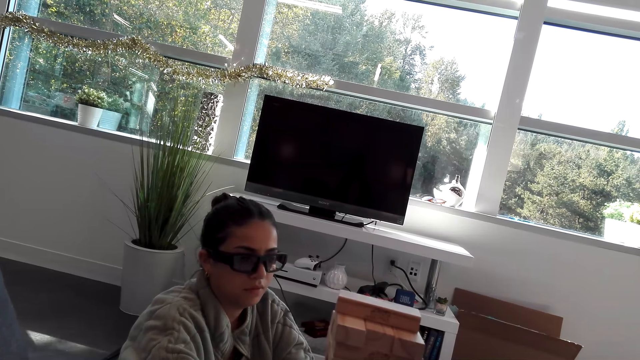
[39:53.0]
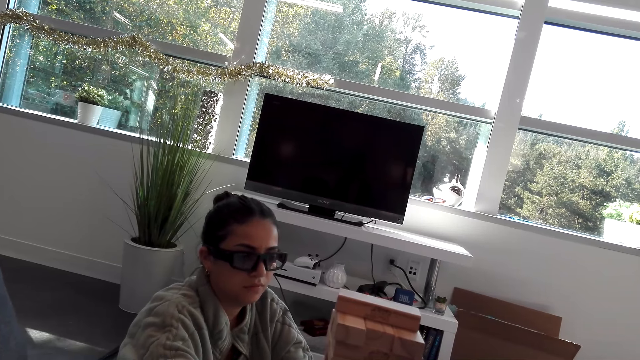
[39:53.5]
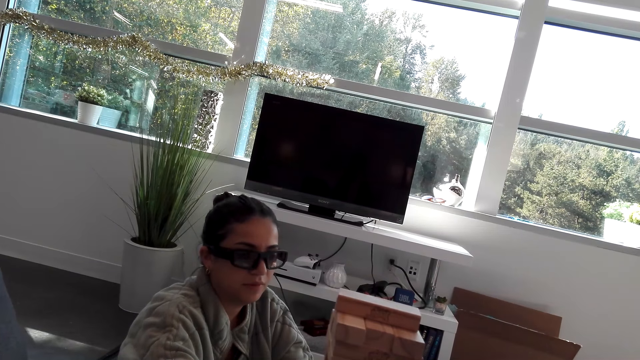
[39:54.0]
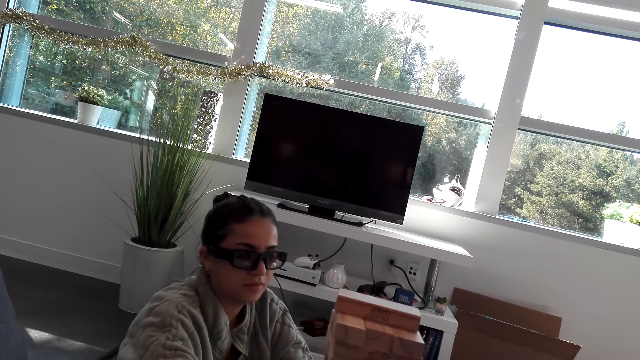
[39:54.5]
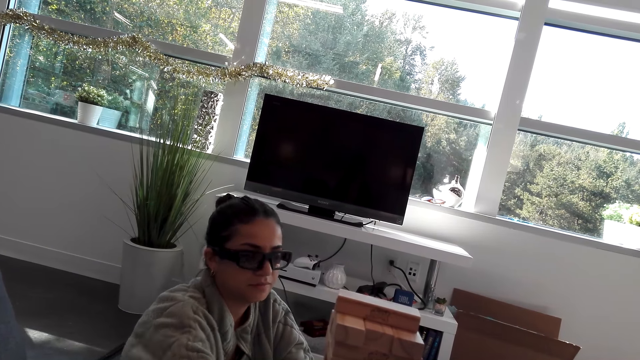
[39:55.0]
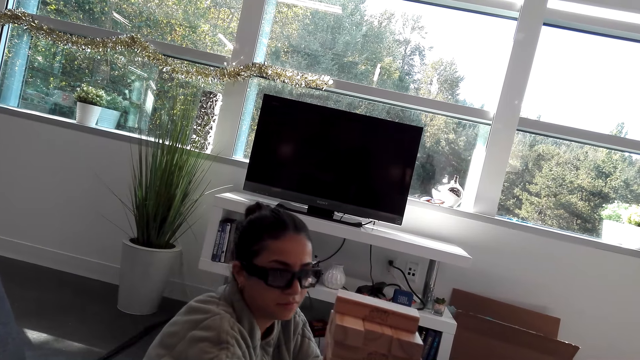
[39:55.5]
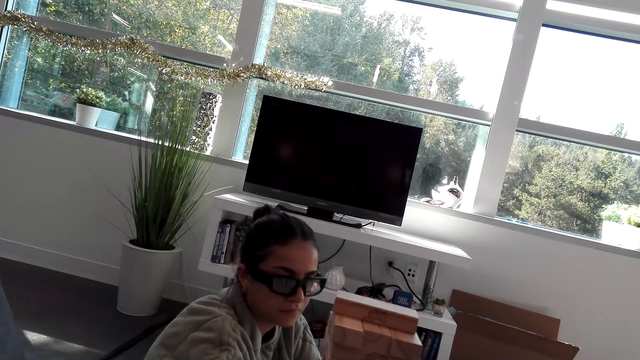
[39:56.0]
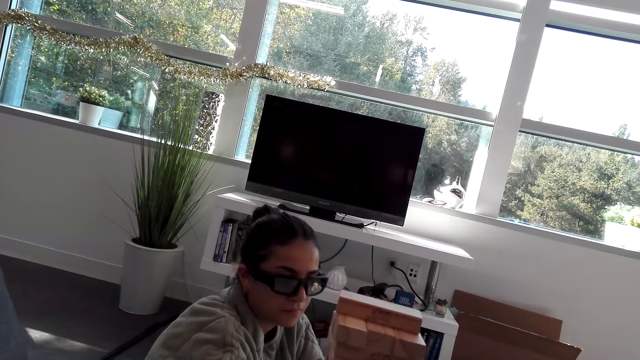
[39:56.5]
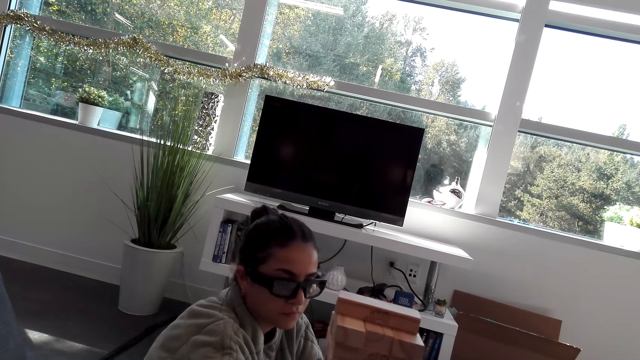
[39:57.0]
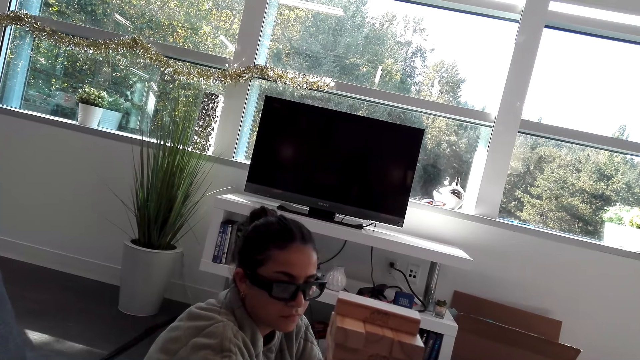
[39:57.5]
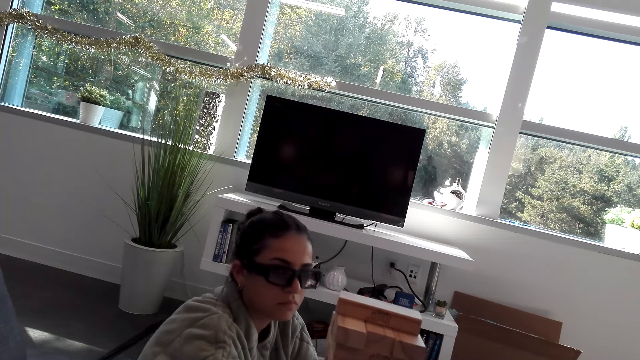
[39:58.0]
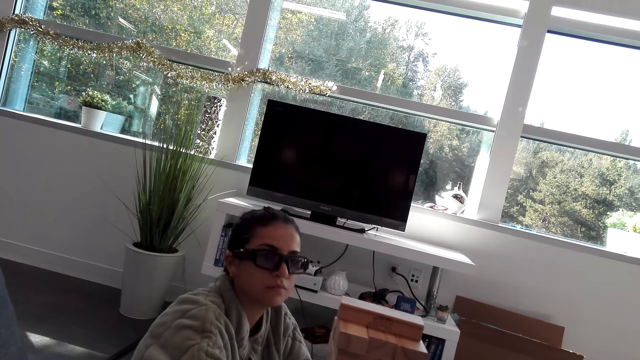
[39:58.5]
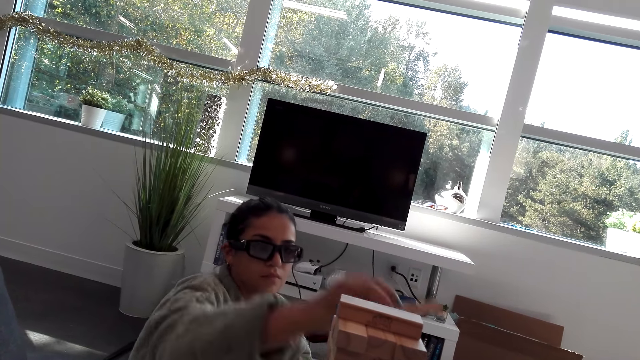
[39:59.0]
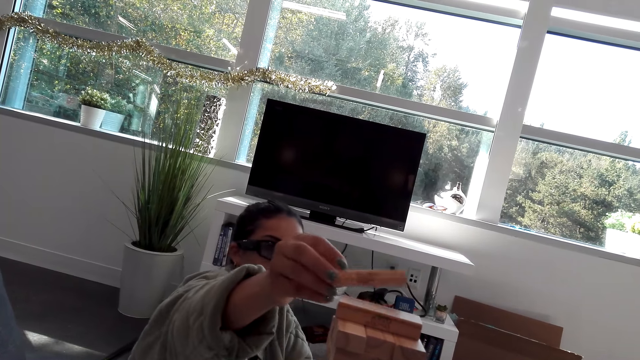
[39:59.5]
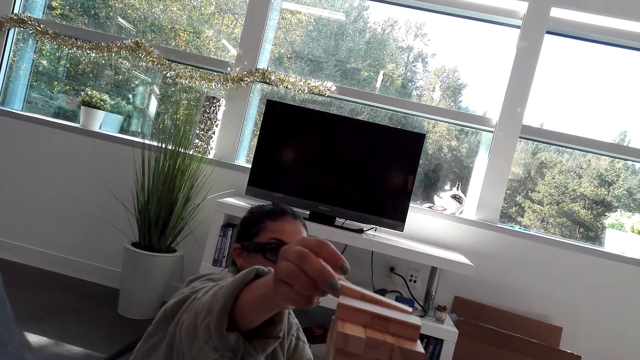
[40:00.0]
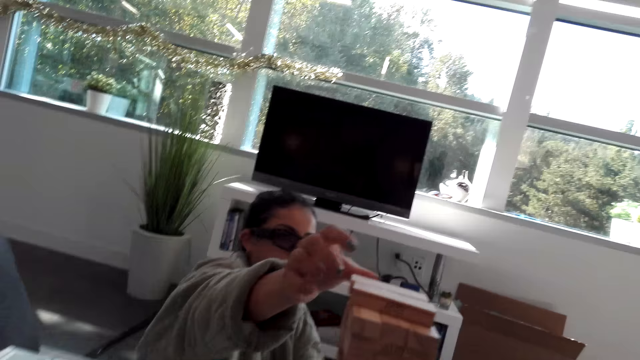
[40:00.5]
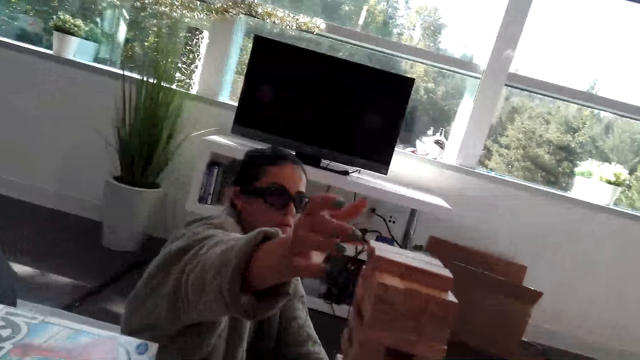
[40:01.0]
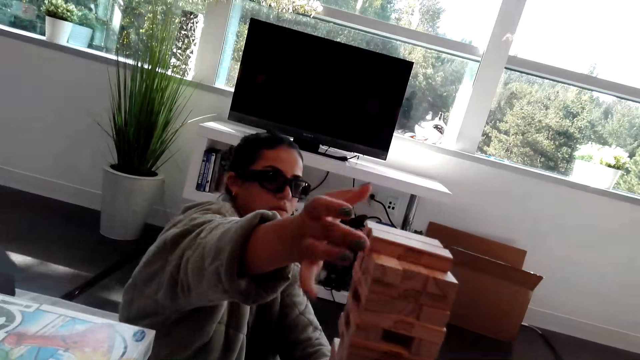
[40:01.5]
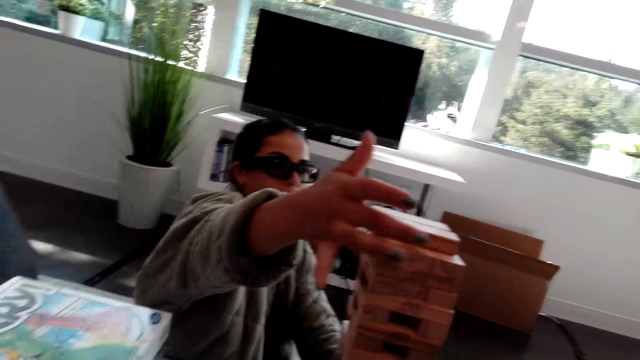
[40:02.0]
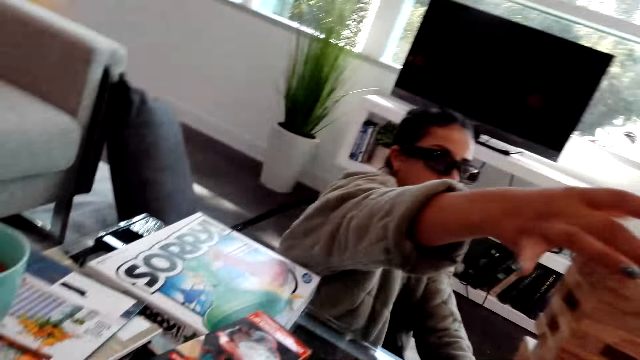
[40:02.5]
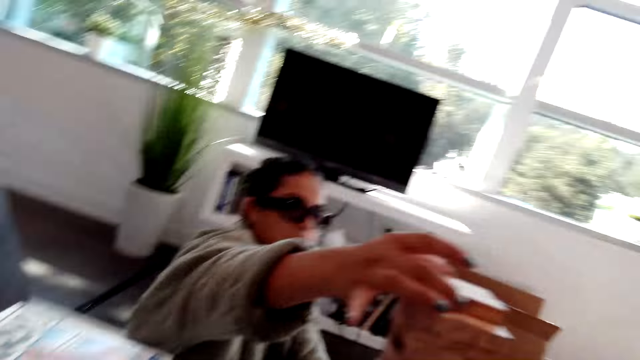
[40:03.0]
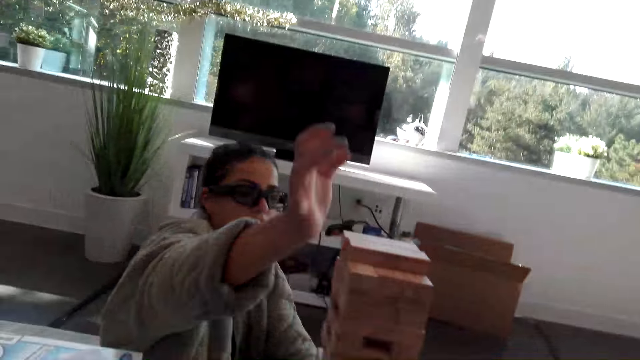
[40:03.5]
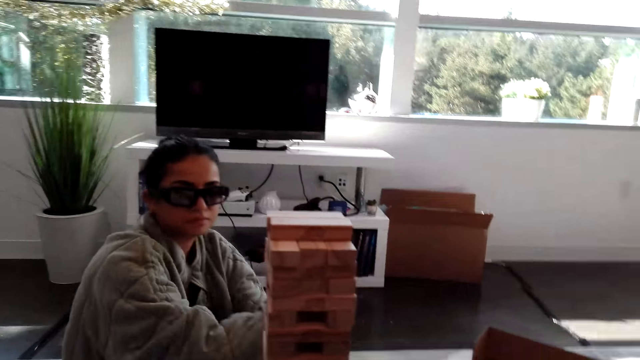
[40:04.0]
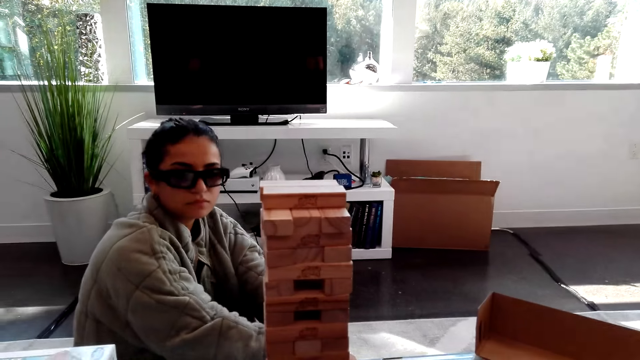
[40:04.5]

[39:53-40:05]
A woman plays the block tower game. The woman puts a wooden block on other wooden blocks.

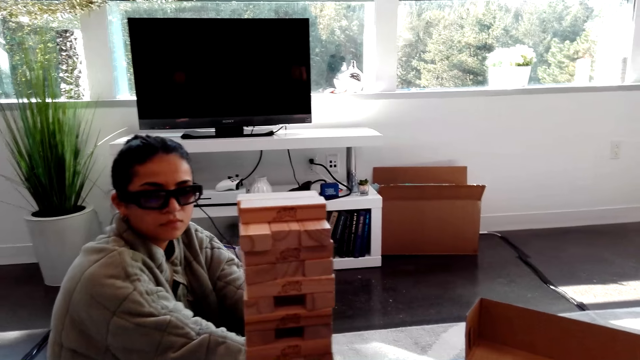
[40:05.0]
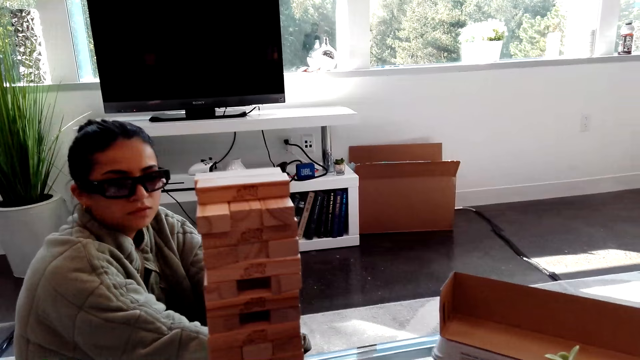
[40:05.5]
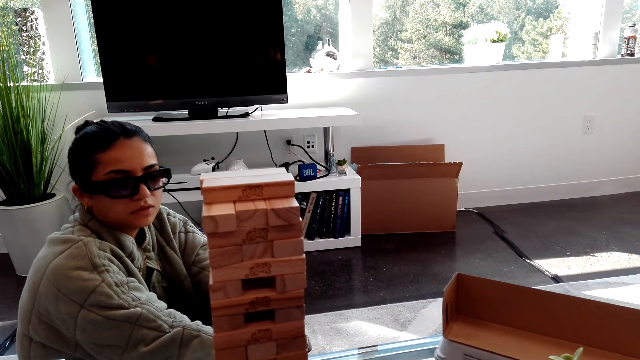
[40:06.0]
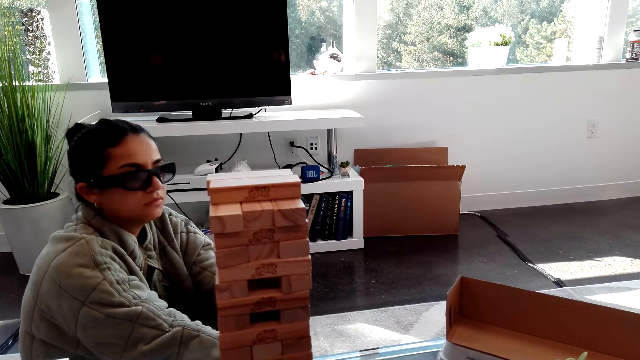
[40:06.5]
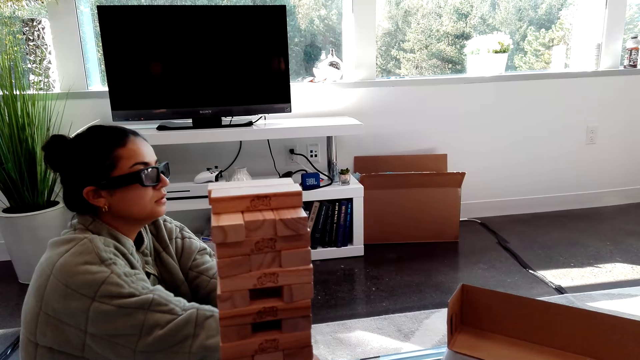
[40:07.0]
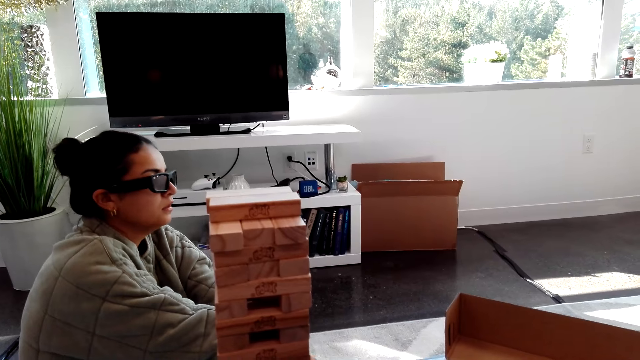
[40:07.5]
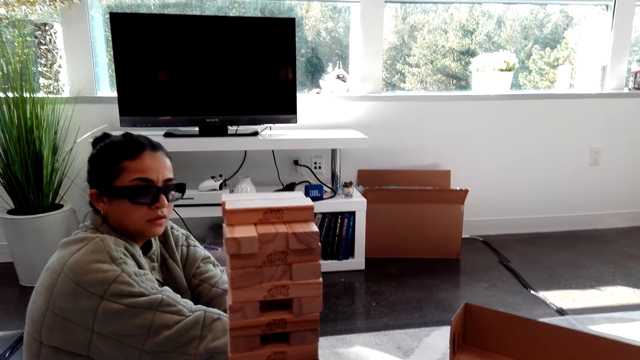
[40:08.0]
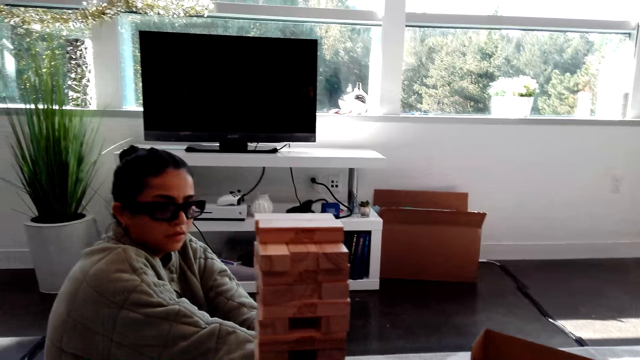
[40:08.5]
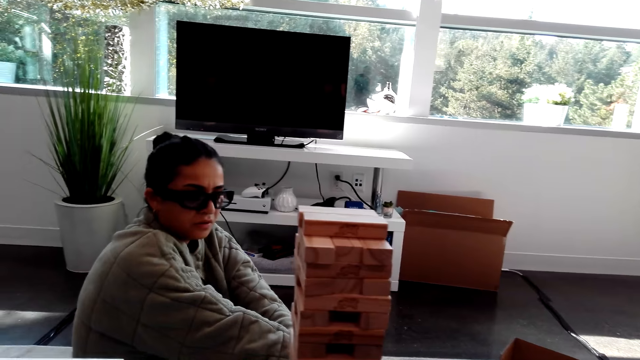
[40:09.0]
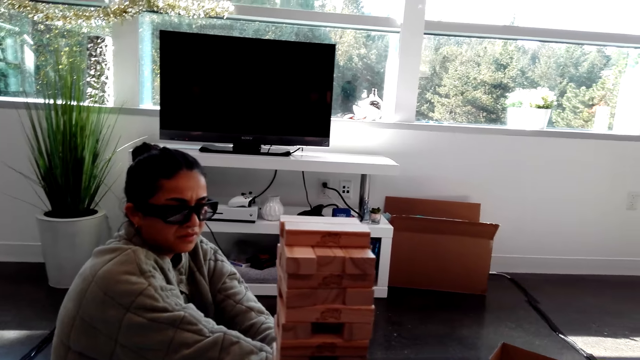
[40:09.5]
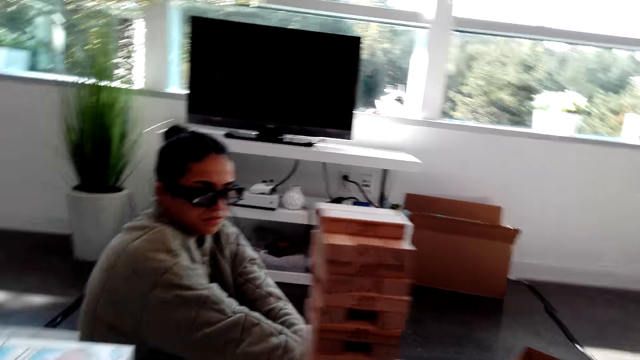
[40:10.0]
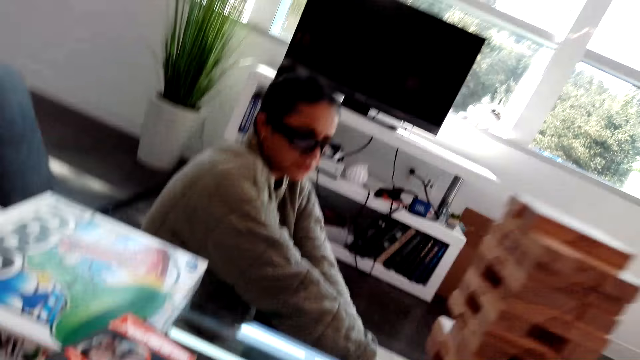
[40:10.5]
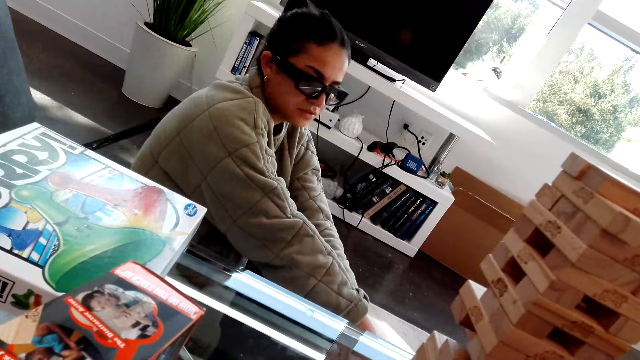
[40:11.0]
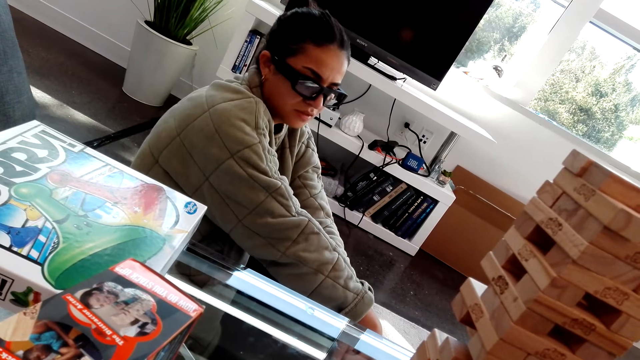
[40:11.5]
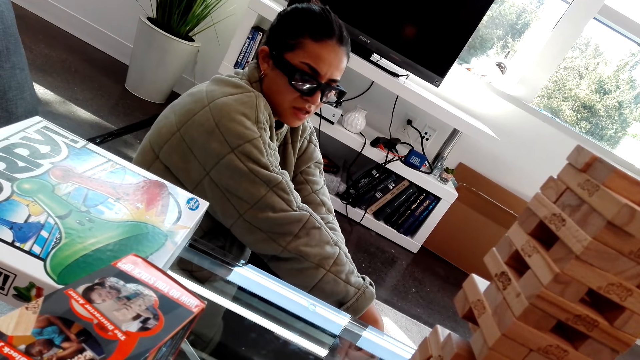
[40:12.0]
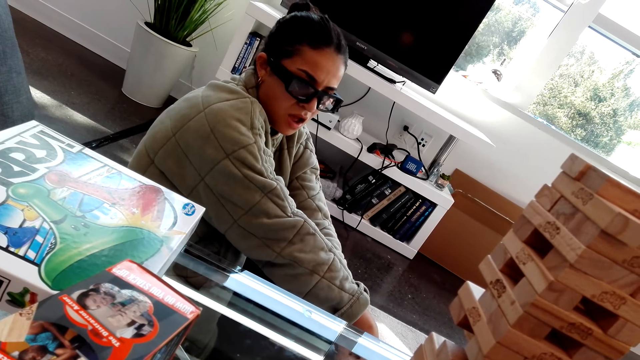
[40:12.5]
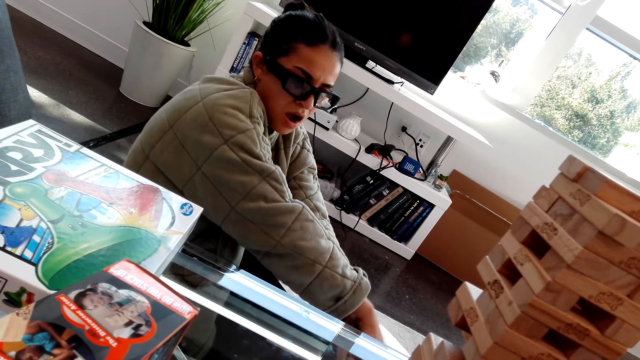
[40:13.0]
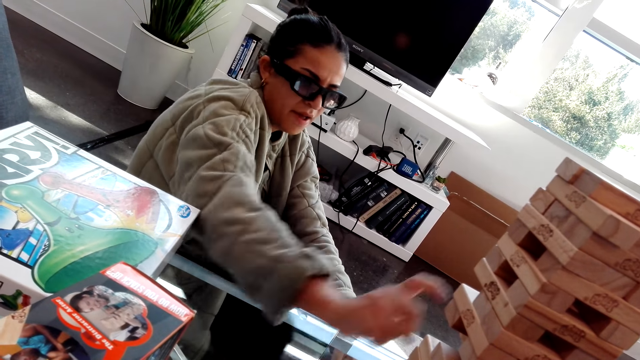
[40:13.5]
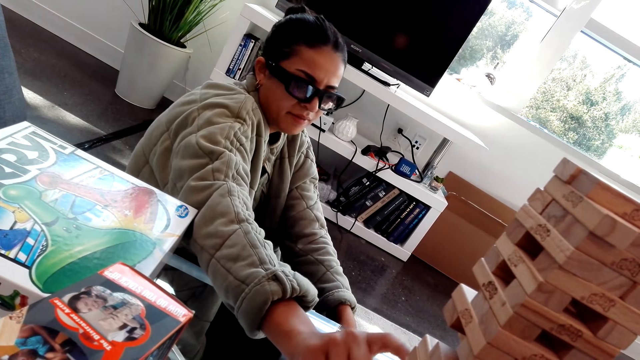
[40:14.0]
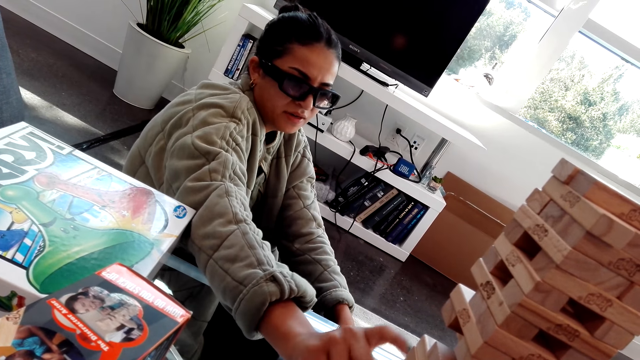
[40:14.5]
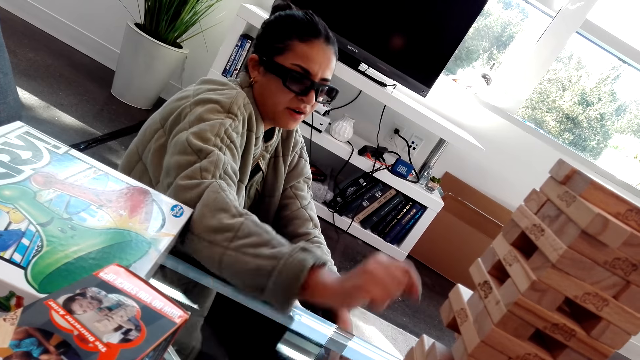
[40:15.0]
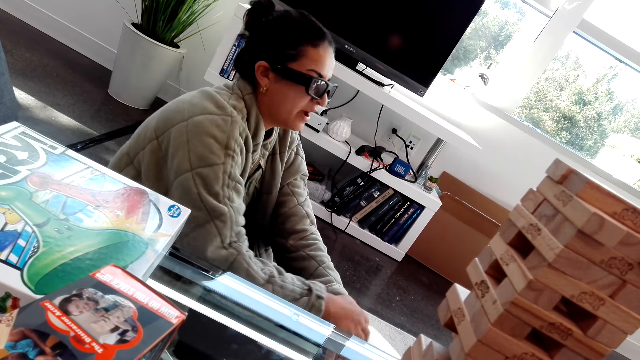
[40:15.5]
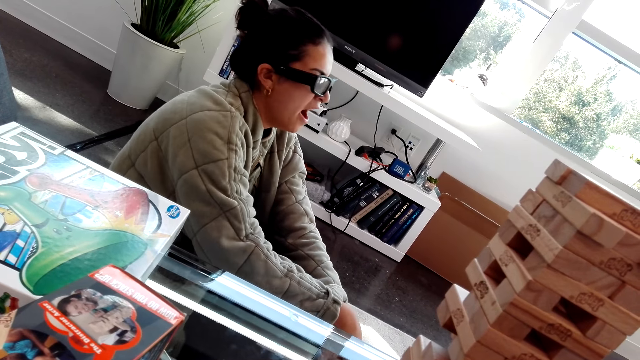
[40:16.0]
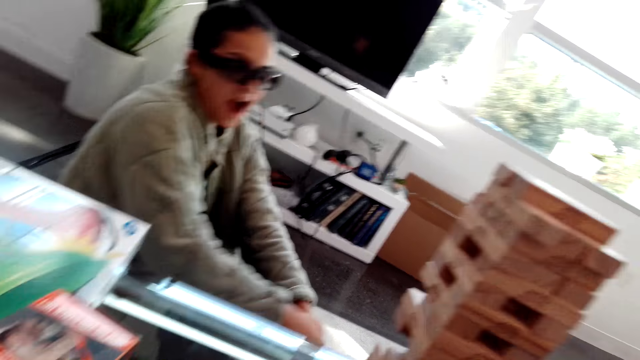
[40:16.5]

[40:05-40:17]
The camera wearer talks with the woman. They look at the table. They play the block tower game. The woman points at a wooden block.
